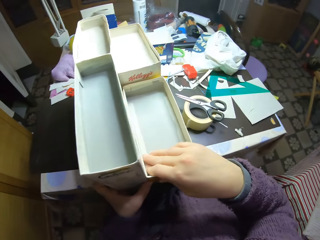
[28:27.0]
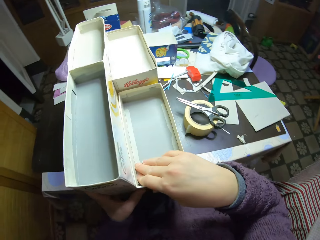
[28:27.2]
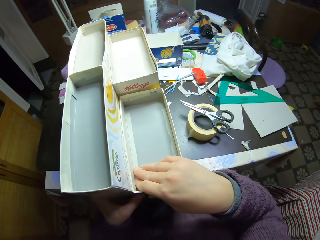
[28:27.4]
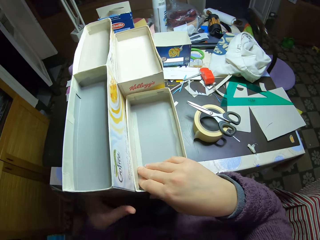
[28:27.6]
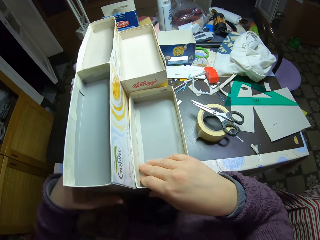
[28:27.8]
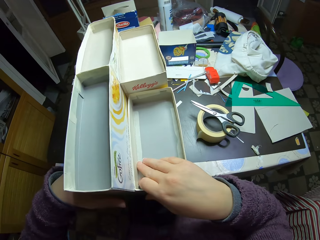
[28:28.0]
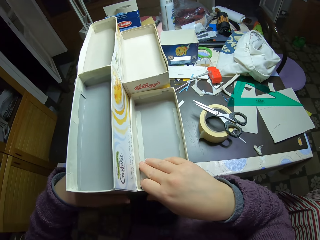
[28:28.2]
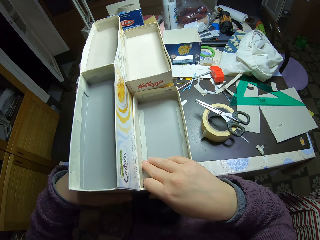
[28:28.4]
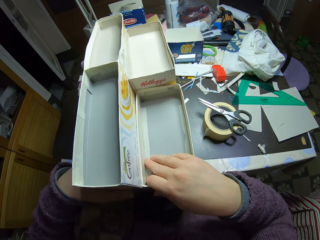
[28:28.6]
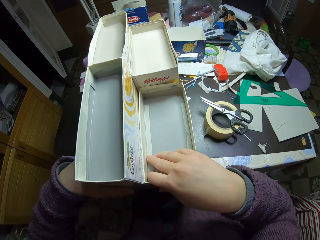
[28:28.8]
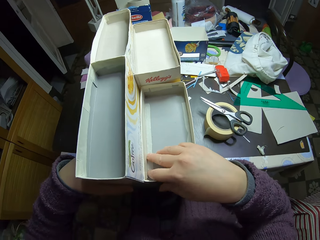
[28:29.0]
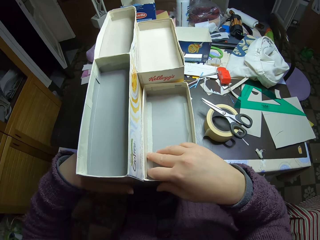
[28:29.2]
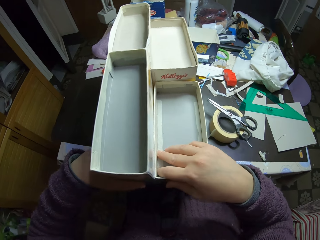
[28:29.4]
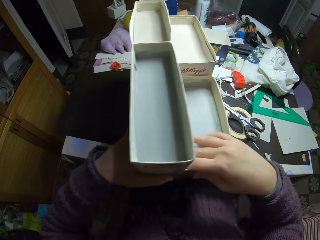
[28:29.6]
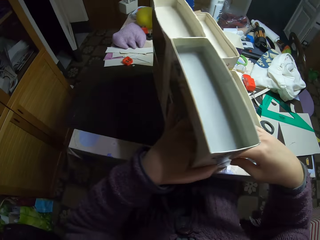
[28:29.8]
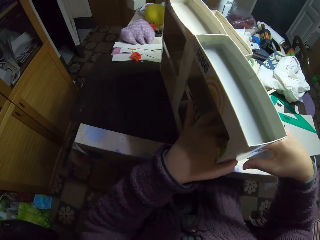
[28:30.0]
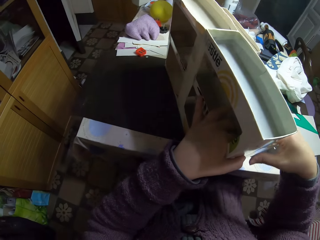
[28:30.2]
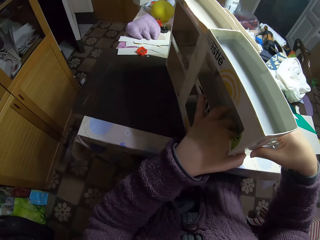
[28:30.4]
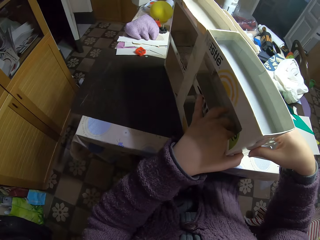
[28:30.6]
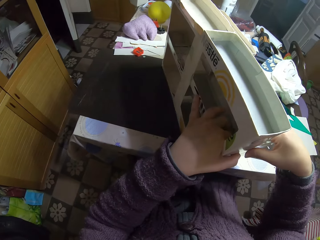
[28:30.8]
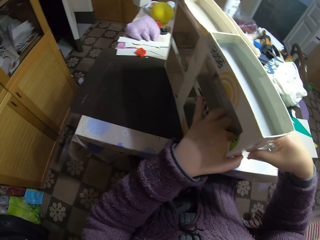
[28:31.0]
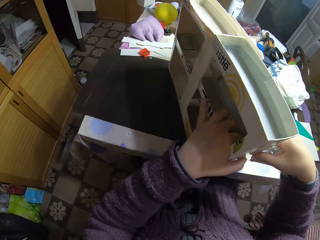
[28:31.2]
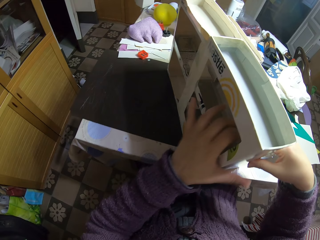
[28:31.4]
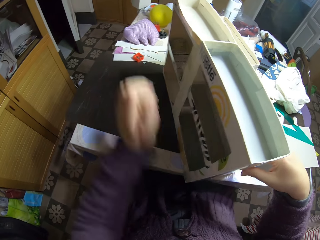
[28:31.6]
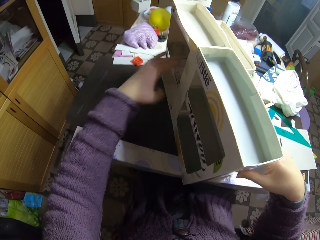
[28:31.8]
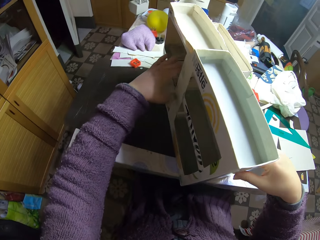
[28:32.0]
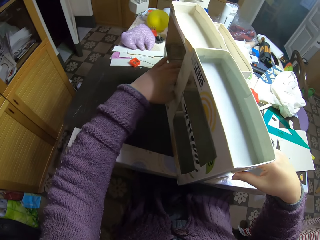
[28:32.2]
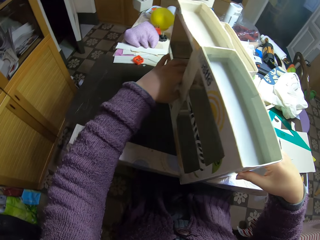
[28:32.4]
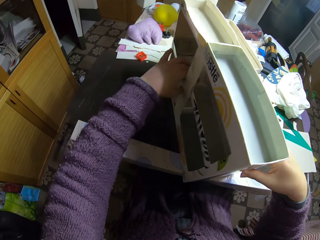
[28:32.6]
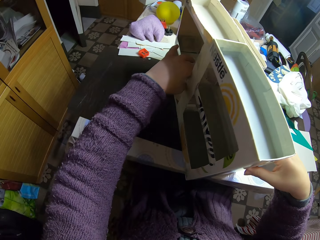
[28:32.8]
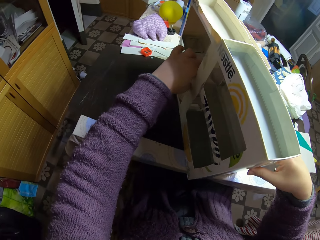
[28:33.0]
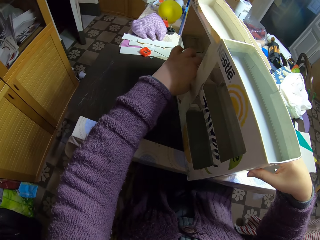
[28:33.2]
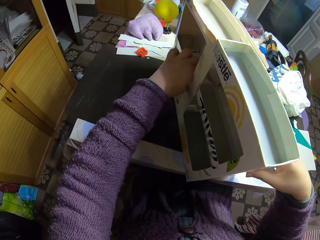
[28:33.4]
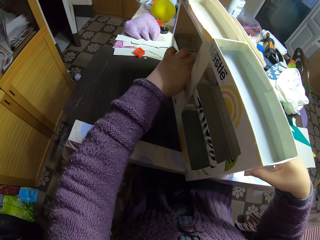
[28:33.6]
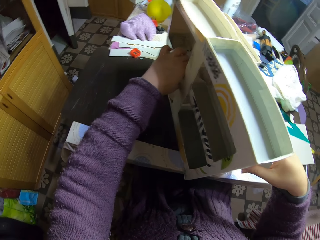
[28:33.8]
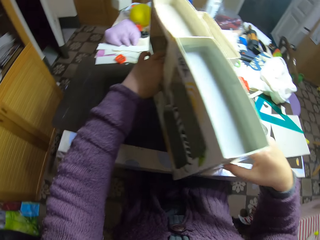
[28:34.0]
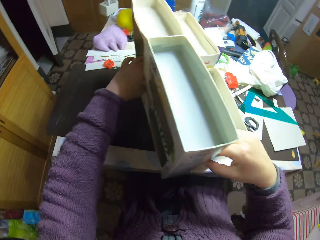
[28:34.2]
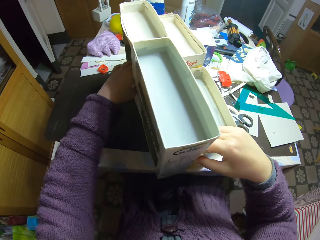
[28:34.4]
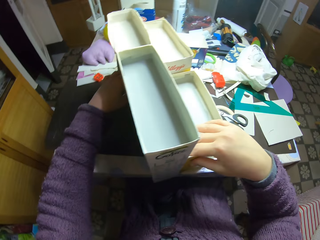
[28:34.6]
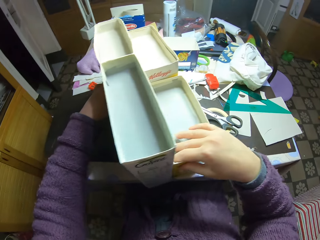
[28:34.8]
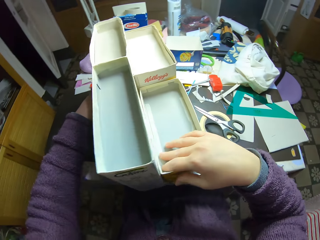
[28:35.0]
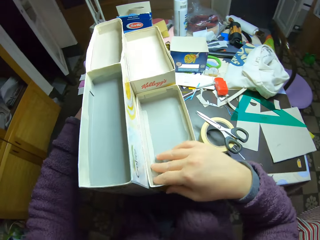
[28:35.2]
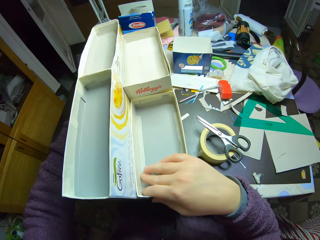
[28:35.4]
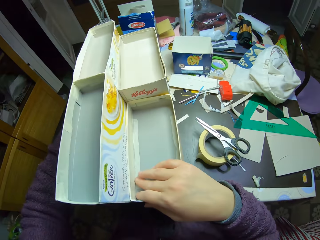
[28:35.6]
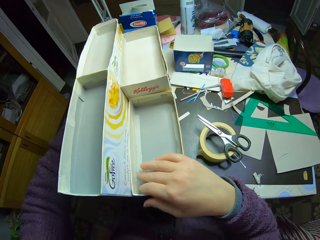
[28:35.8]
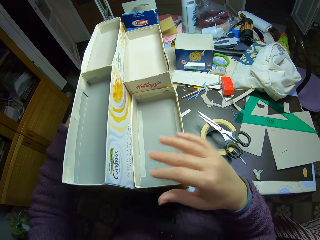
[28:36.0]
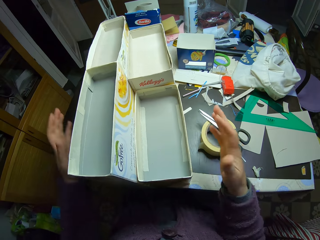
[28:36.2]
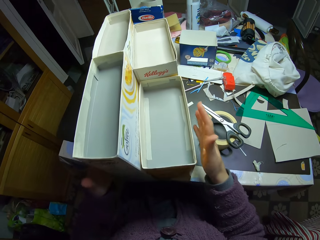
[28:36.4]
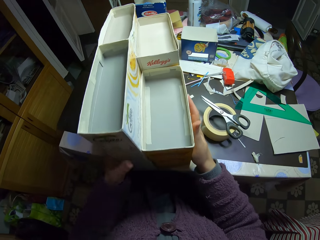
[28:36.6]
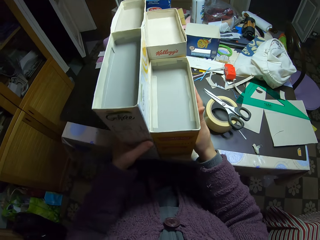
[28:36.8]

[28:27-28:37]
The camera wearer holds the craft boxes.

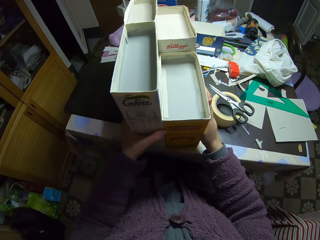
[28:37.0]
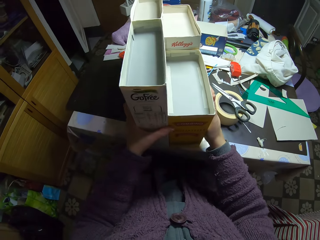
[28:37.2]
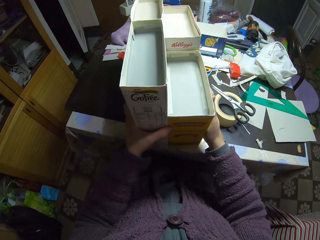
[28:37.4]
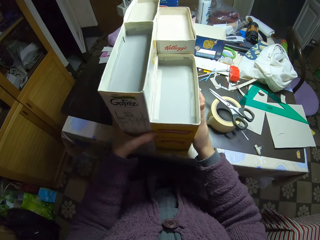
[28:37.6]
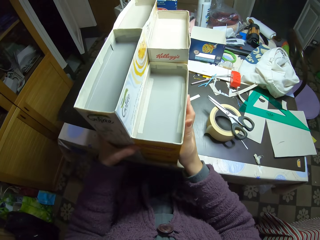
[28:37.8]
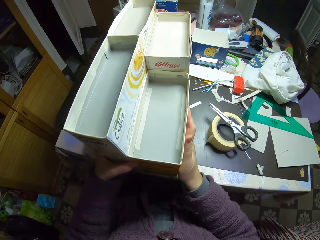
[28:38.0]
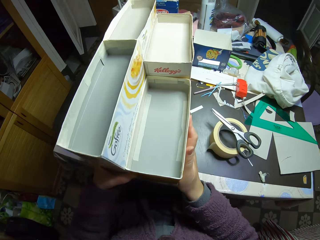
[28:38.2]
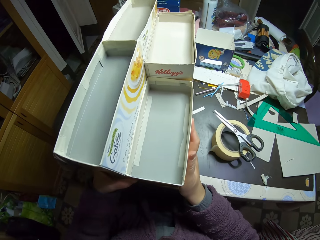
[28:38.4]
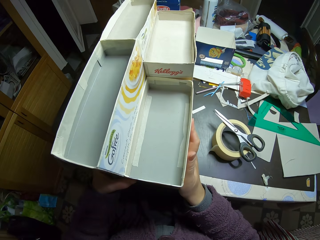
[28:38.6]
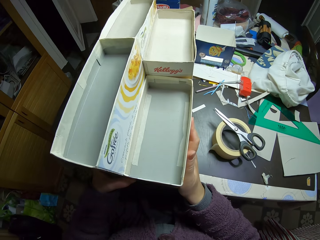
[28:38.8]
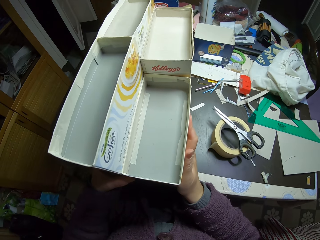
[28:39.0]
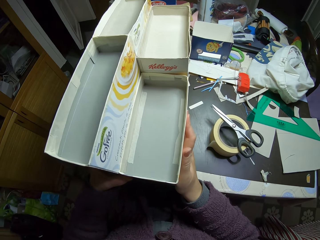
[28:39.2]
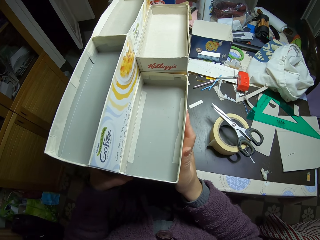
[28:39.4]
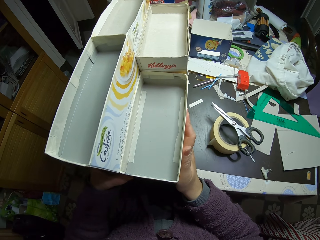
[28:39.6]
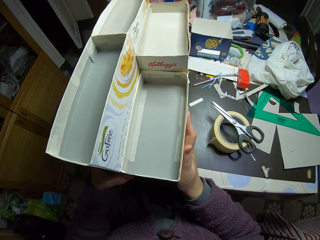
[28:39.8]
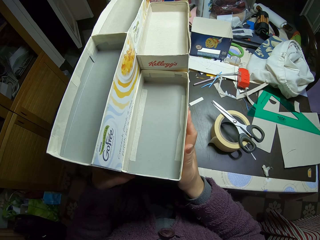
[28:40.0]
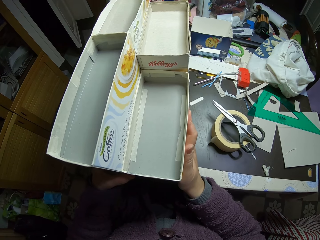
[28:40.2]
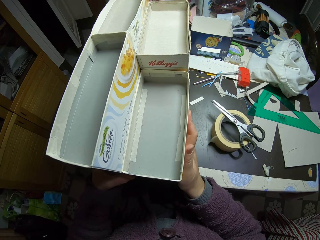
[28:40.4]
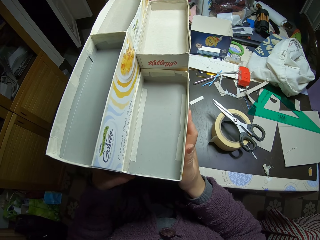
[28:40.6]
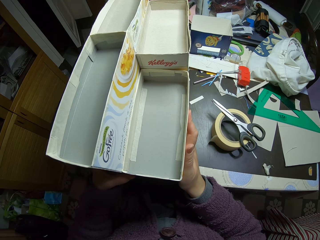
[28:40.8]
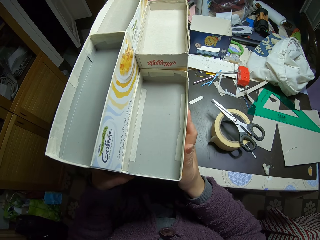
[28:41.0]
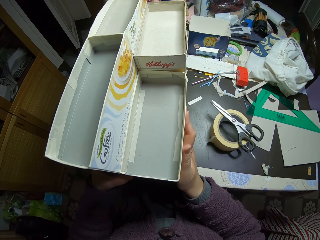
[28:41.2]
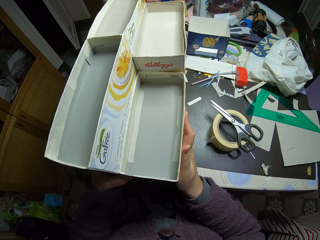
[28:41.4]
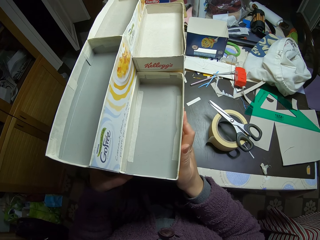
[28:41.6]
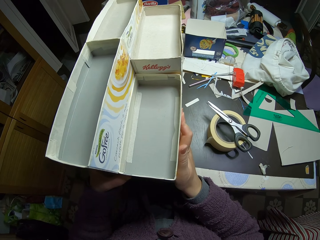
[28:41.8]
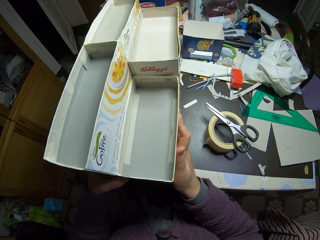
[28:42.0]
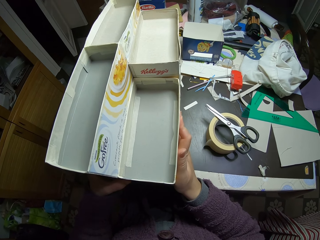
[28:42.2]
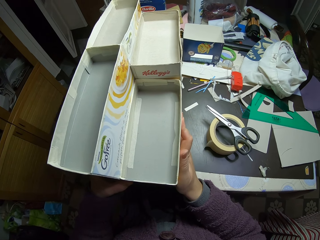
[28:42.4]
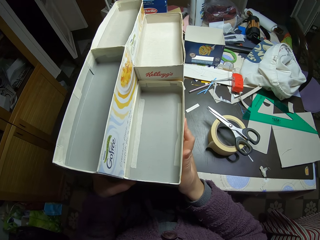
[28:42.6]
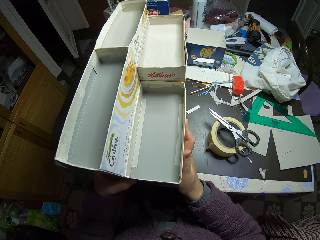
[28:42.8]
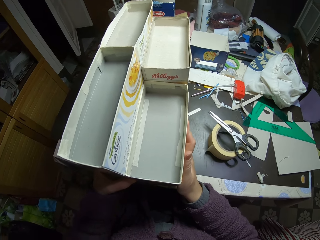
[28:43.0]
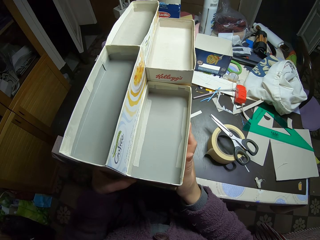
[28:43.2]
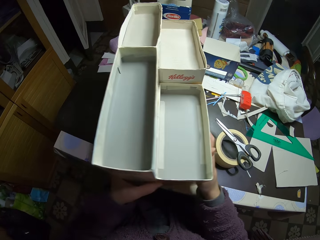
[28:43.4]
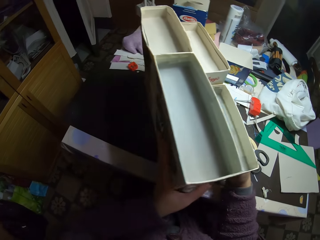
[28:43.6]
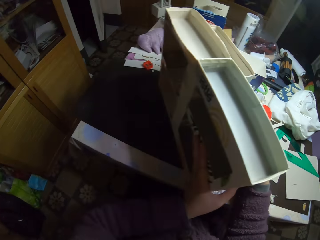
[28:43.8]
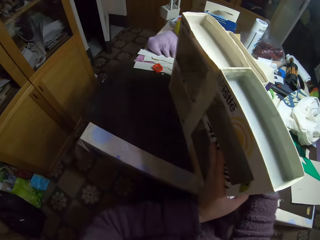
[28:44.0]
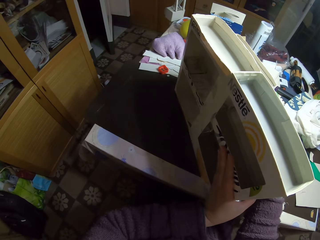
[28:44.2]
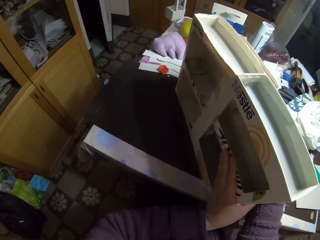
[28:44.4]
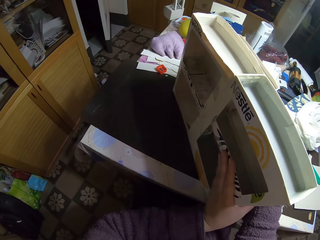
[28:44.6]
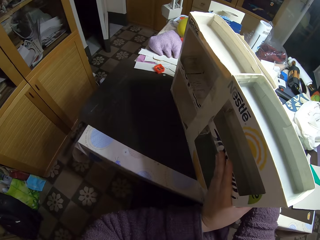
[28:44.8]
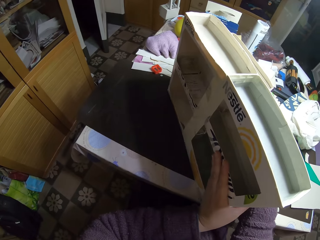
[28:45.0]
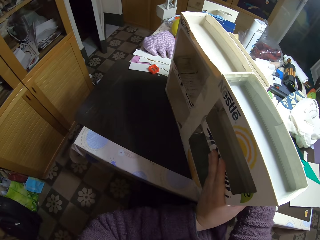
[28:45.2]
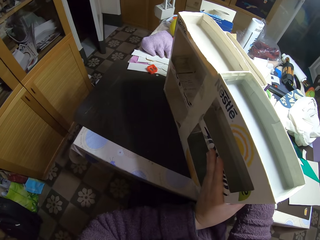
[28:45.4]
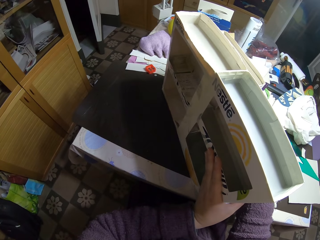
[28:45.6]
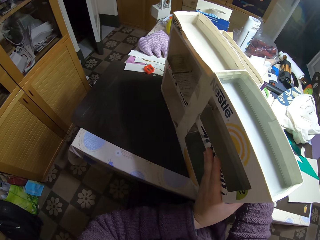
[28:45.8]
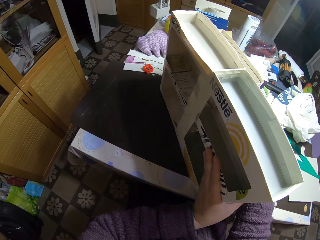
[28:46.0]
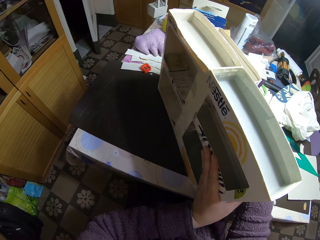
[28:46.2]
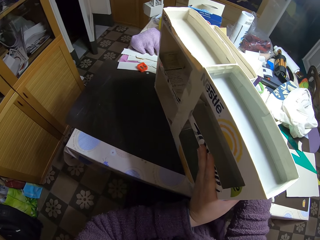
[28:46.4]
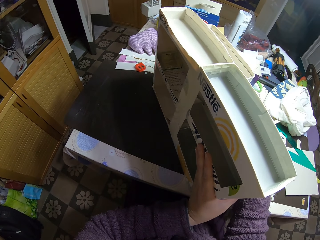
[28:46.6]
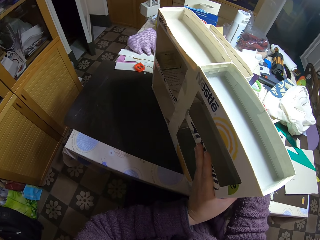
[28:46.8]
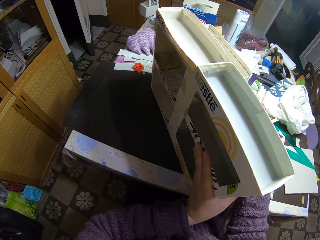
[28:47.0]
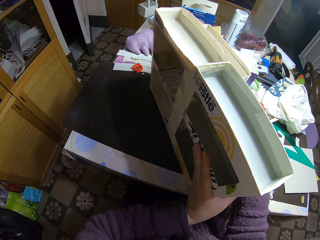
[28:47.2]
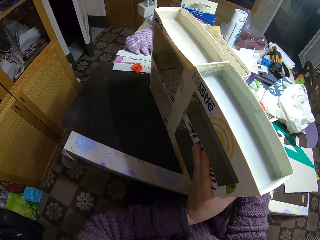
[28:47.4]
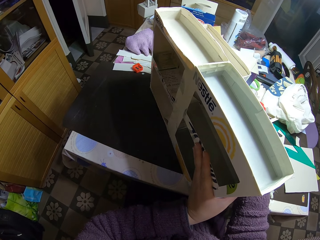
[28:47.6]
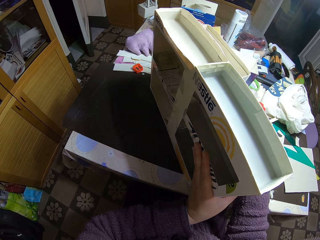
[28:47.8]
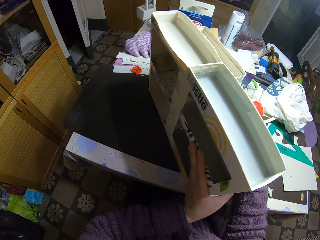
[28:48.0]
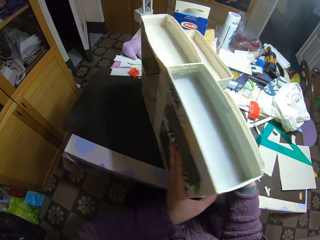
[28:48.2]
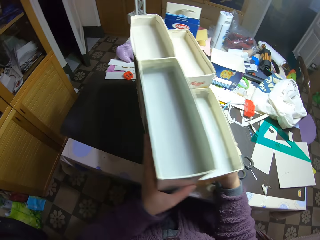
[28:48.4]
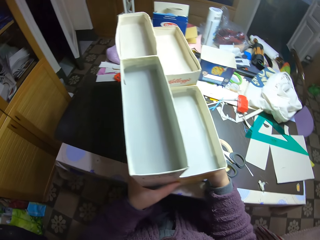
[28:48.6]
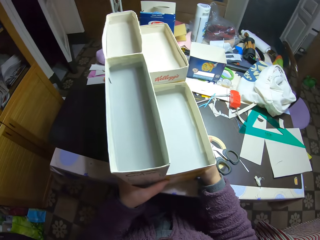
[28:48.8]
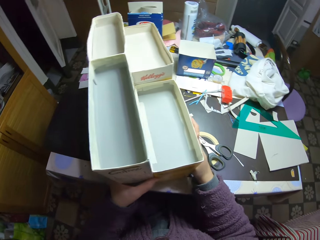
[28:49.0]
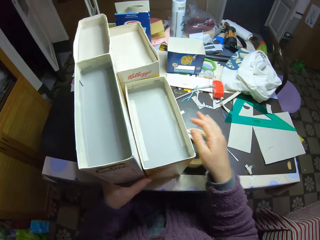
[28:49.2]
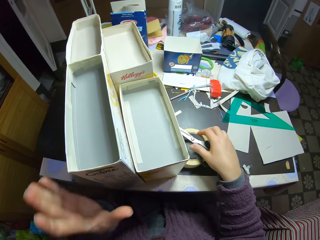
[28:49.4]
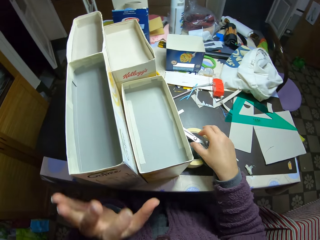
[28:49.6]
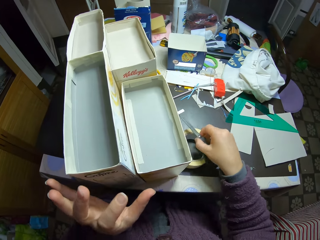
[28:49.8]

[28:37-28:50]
The camera wearer stares at the craft boxes. They turn the craft boxes.
